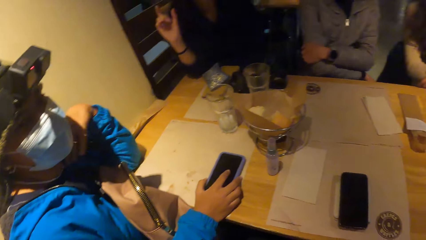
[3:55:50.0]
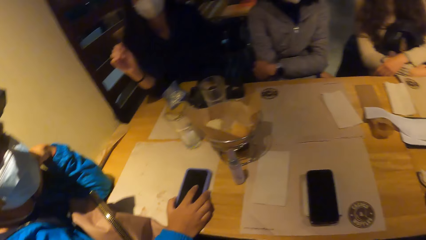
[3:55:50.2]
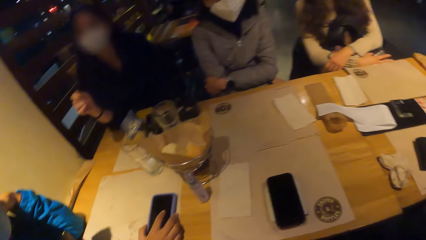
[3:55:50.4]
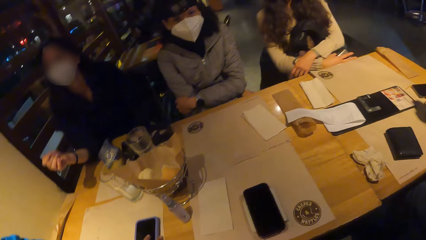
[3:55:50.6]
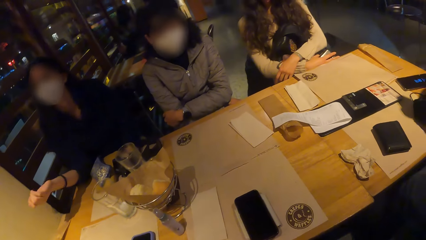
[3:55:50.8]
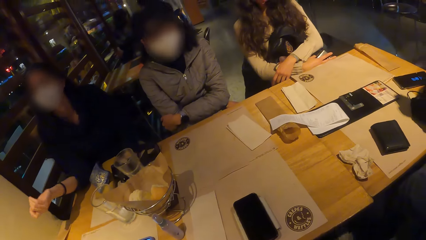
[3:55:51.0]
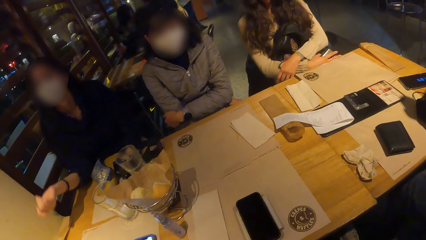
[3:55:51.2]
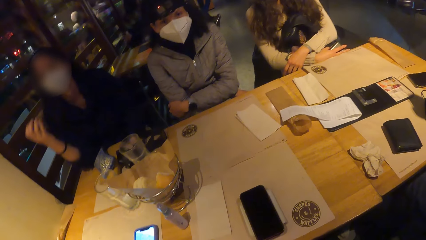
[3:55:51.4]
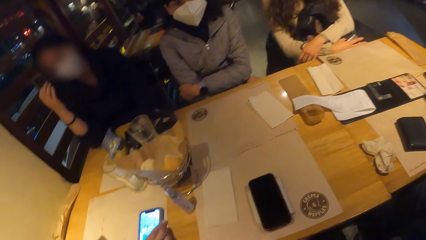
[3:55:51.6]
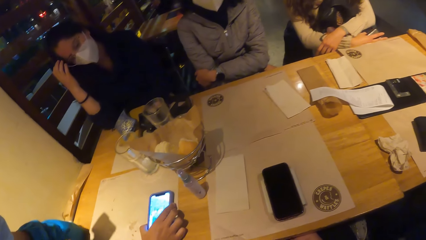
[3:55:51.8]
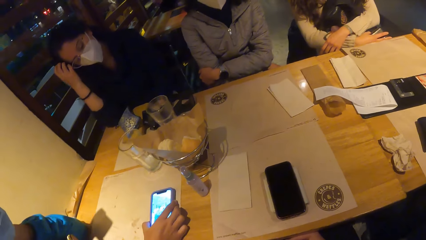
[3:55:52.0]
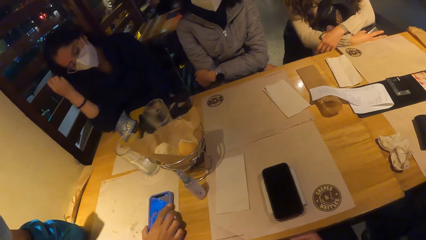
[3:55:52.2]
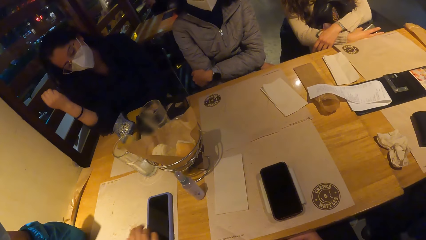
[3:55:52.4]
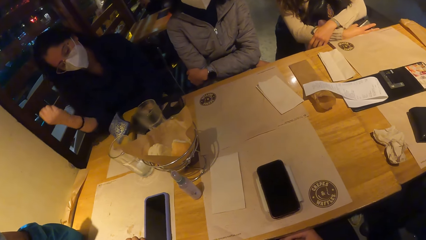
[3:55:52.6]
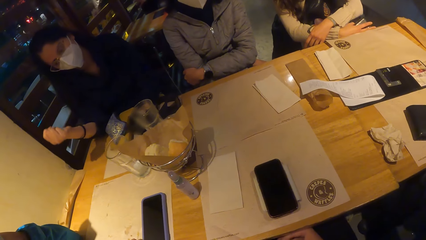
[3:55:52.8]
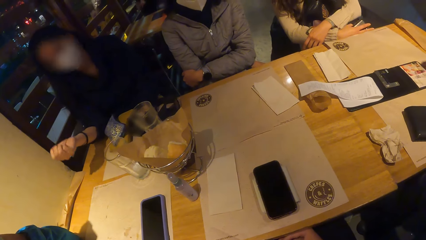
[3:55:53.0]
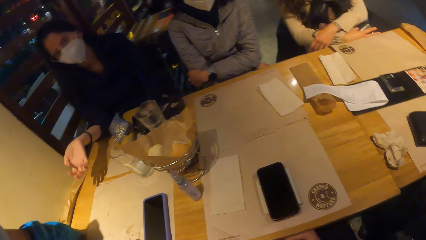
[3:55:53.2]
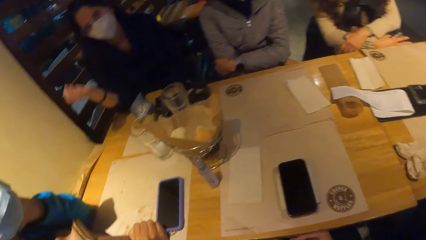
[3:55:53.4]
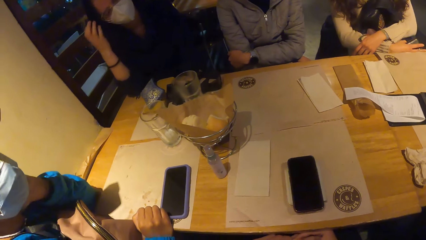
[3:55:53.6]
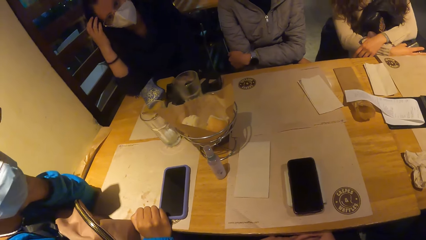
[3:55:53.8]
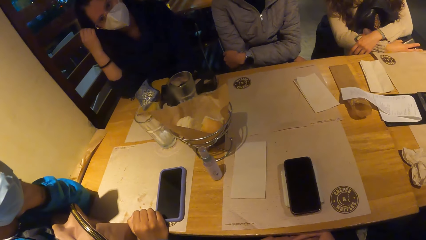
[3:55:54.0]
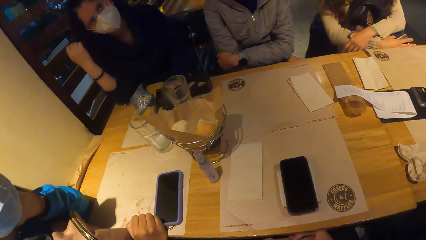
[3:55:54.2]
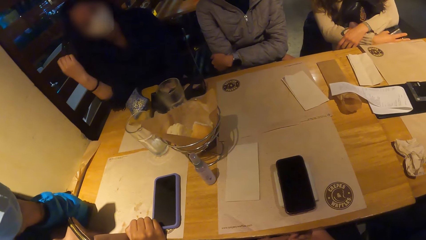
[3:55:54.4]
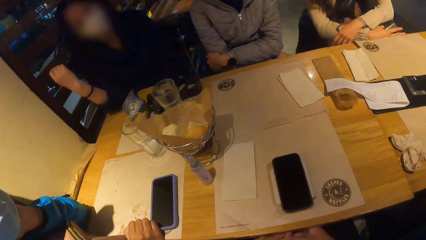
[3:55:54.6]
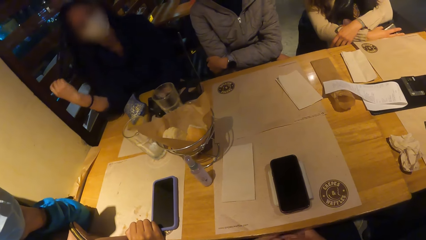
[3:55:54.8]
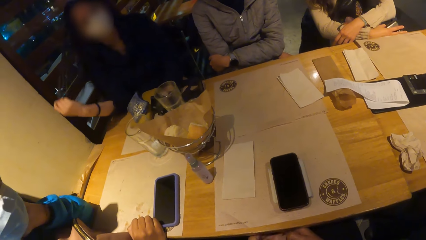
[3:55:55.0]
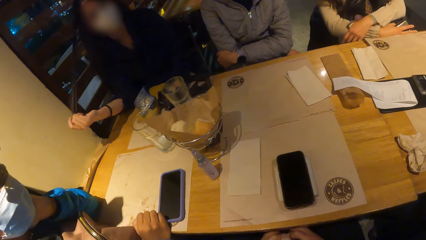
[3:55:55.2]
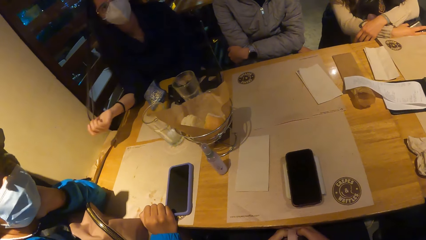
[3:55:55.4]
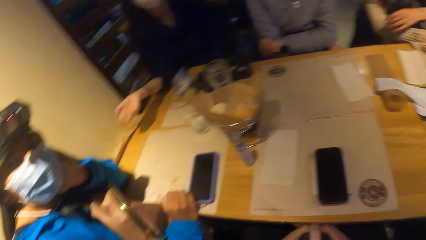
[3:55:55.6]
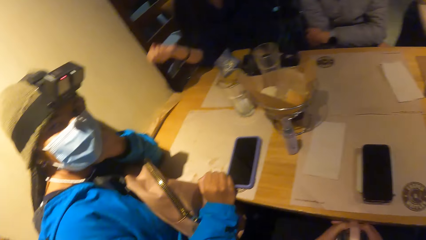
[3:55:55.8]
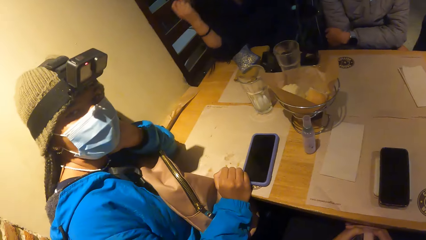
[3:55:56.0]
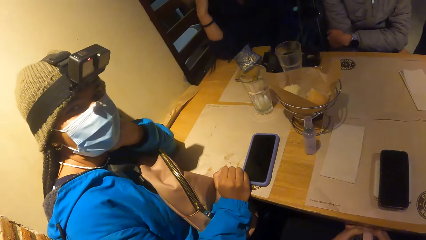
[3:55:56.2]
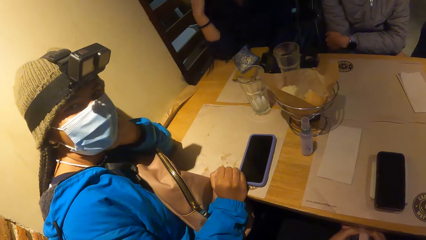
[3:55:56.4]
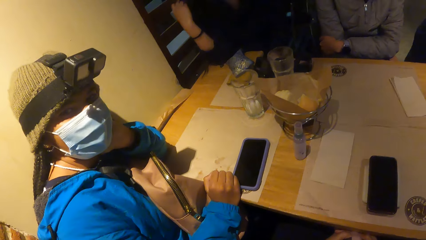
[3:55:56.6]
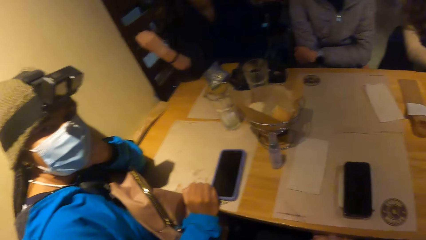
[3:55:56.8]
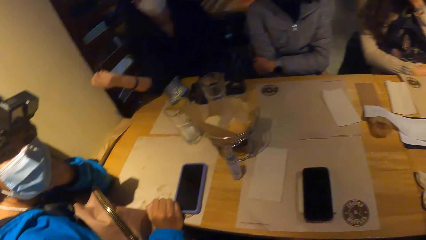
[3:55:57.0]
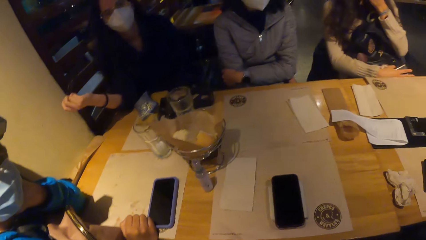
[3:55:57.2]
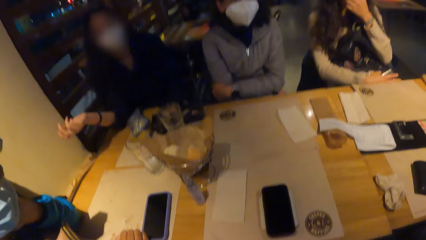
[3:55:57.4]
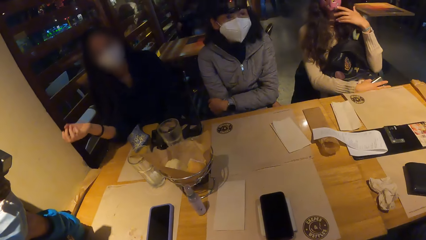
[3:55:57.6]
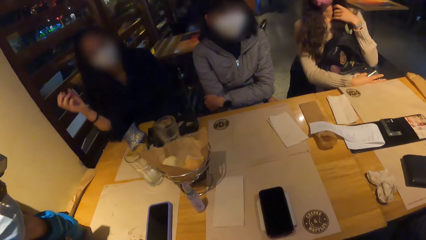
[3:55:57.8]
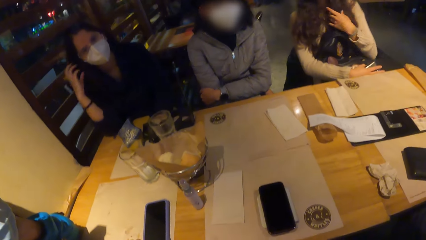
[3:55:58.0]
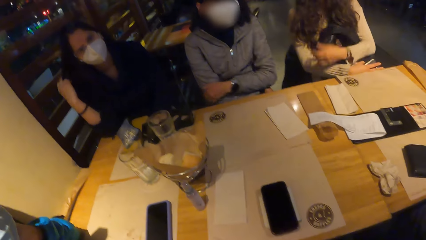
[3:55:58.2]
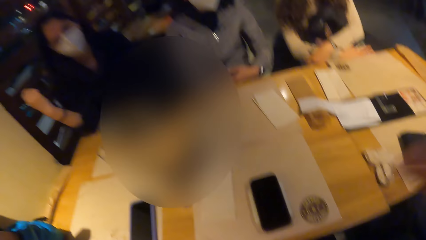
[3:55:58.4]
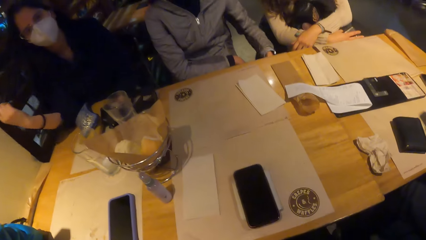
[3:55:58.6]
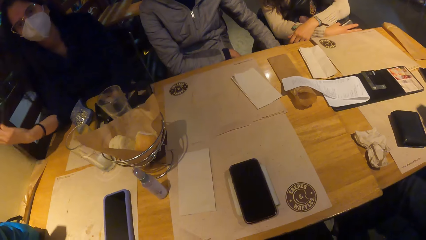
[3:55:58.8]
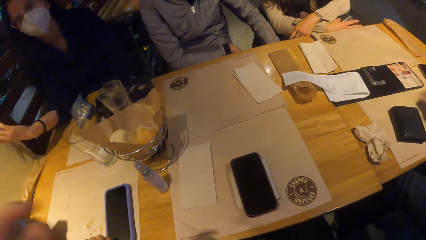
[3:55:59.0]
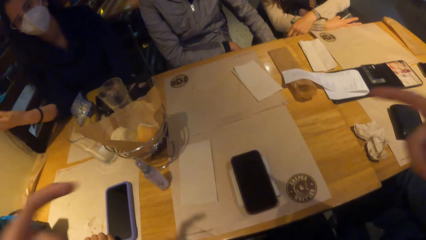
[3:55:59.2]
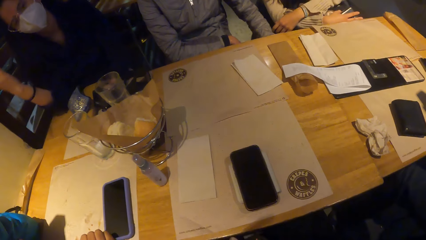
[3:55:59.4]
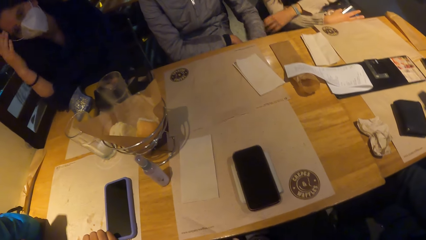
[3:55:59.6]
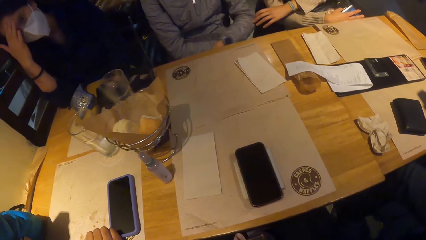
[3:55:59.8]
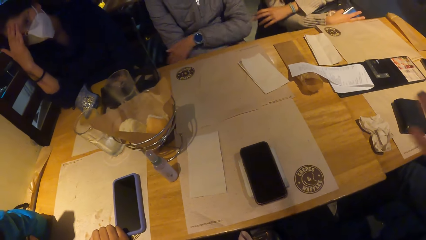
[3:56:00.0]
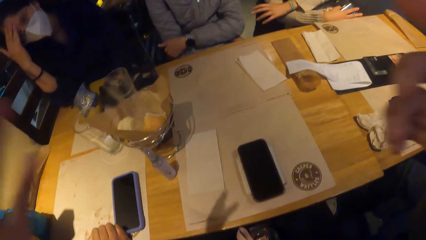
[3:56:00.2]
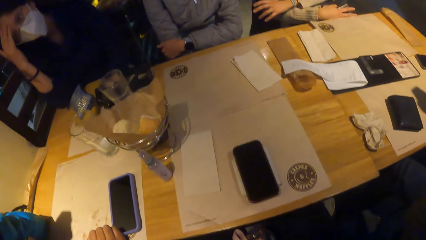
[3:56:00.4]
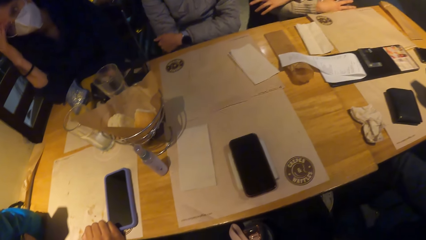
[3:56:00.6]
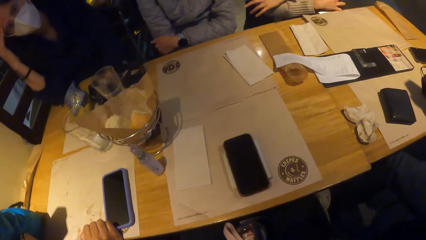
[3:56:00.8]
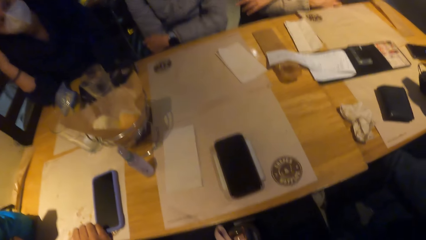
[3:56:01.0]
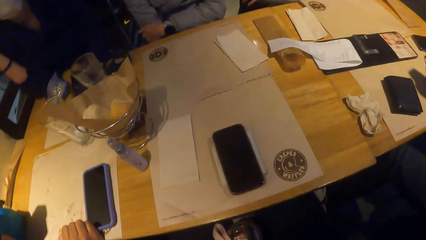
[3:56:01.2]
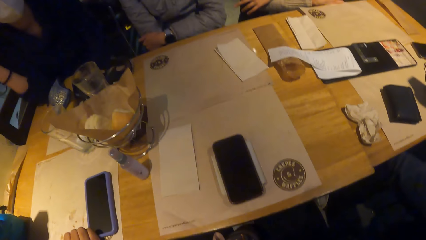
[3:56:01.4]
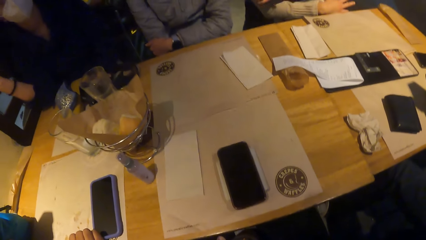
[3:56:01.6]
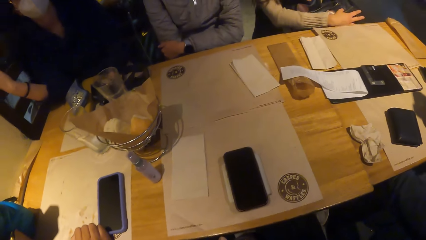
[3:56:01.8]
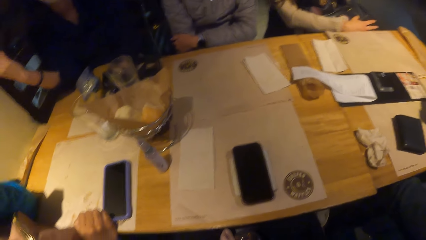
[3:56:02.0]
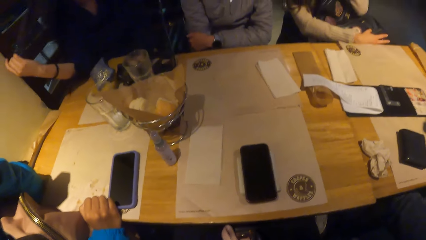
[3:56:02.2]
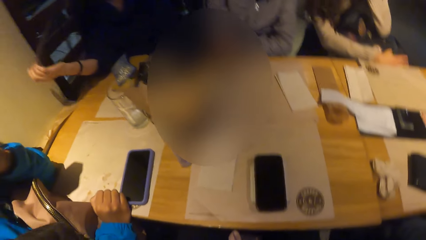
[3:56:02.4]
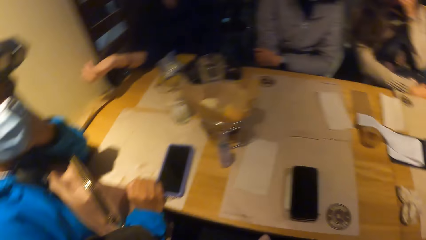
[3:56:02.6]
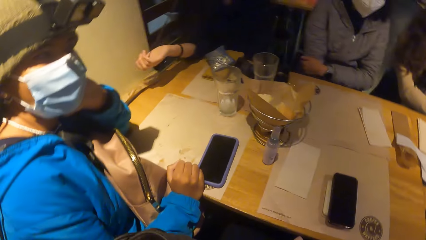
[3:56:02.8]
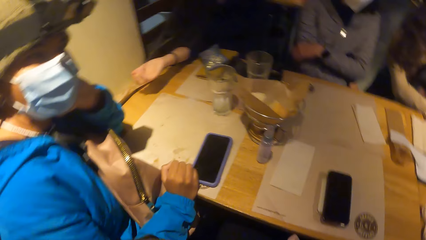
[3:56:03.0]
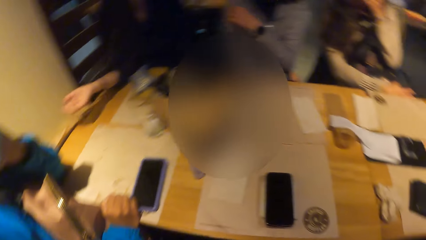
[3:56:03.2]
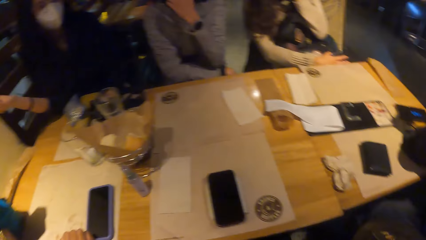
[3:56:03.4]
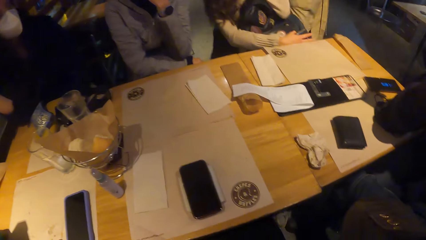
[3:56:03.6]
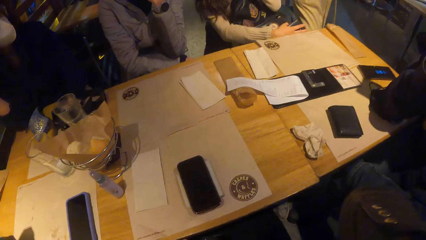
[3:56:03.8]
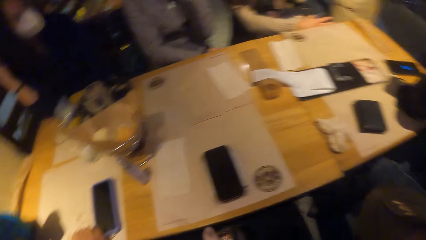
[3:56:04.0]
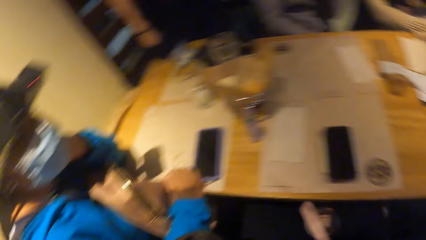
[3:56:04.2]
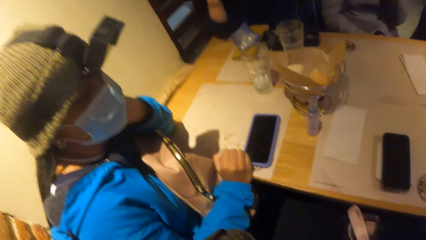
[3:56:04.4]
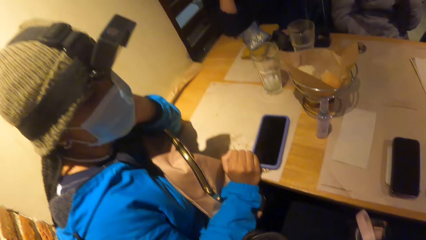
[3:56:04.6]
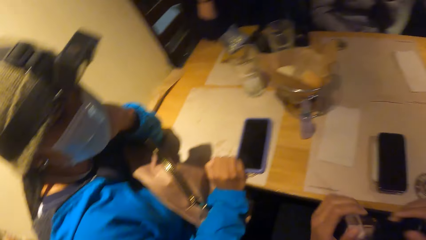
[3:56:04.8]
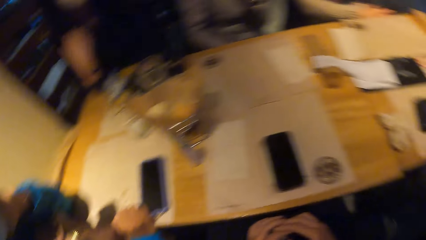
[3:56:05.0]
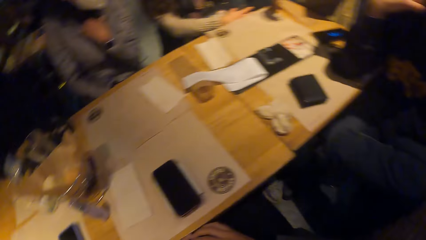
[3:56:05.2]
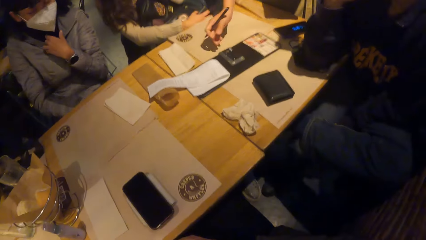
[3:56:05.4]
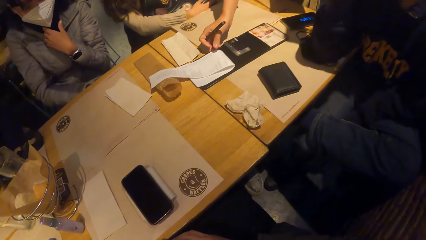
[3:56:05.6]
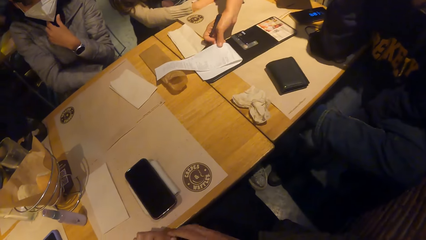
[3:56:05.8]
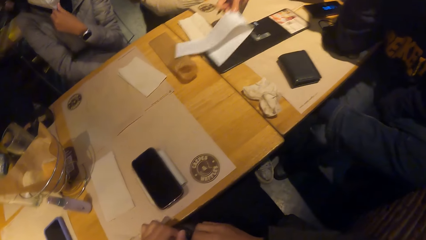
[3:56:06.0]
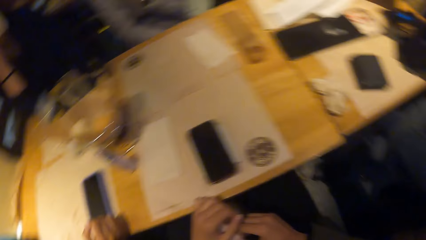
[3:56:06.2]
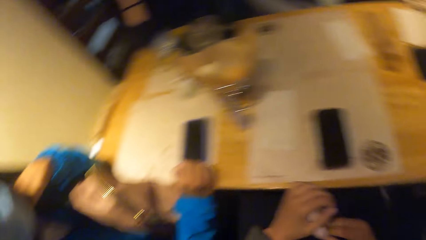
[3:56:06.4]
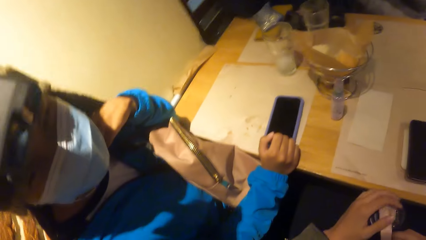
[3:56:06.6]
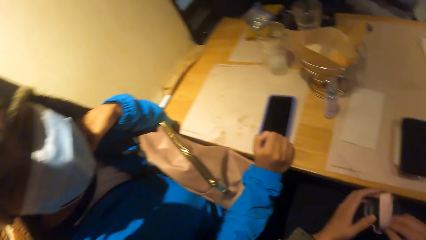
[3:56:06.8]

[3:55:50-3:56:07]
A woman stretches her hair with her right hand. Another woman operates a phone with her right hand. The camera wearer raises her hands. She demonstrates with her hands. She places her hands on the flask. A waiter picks up a bill from the table with her right hand. The camera wearer fiddles with the flask with her hands.
